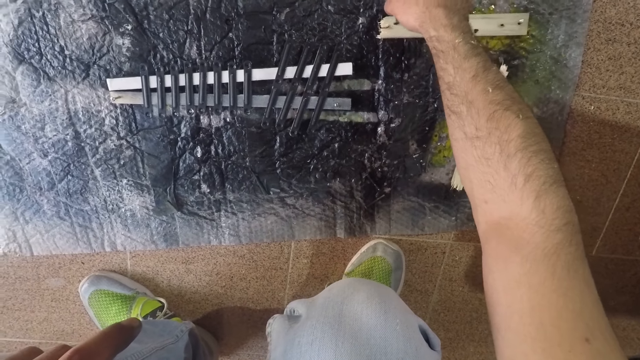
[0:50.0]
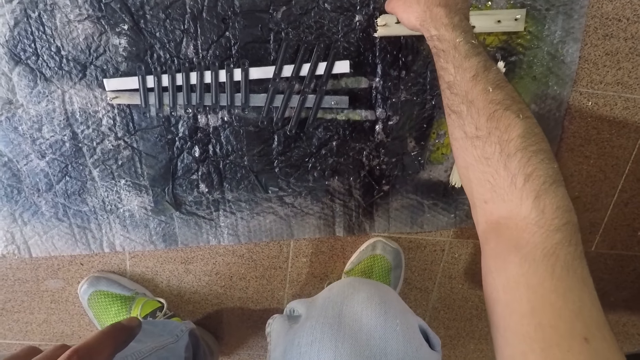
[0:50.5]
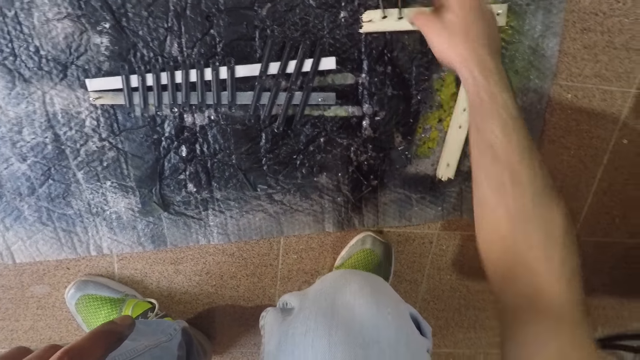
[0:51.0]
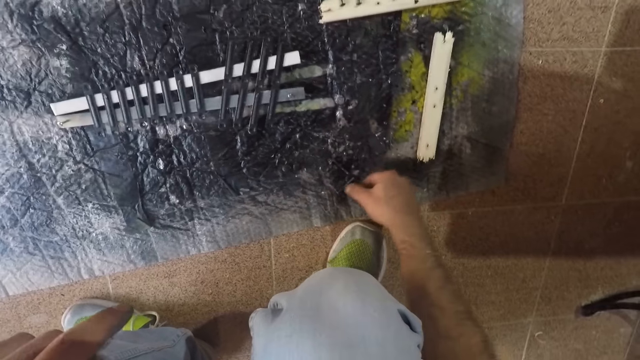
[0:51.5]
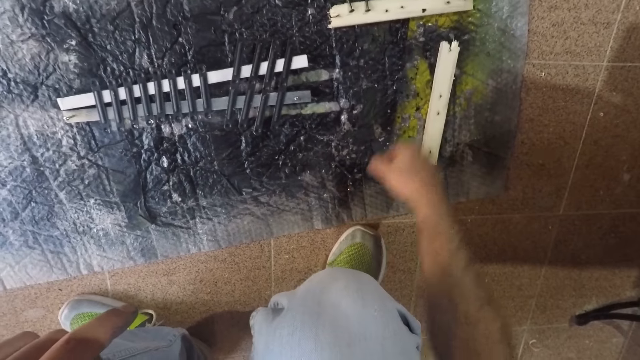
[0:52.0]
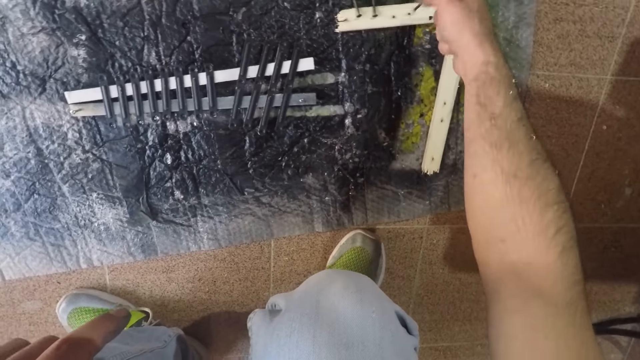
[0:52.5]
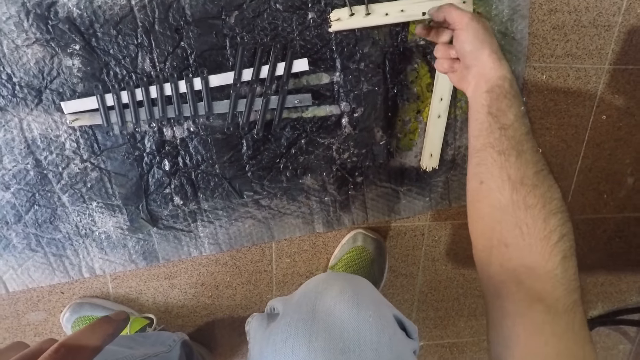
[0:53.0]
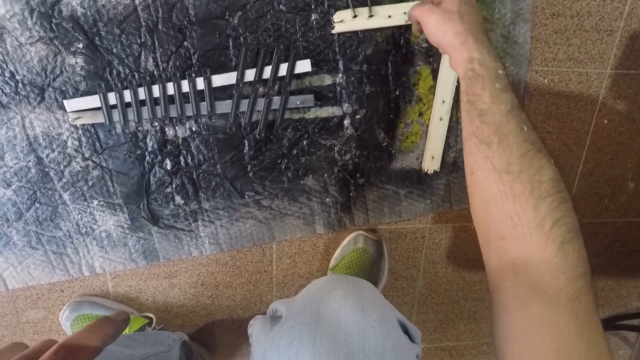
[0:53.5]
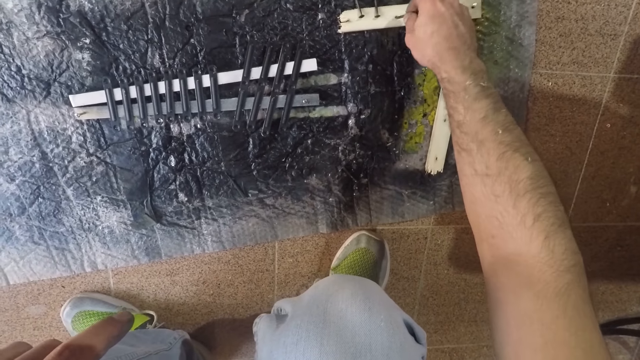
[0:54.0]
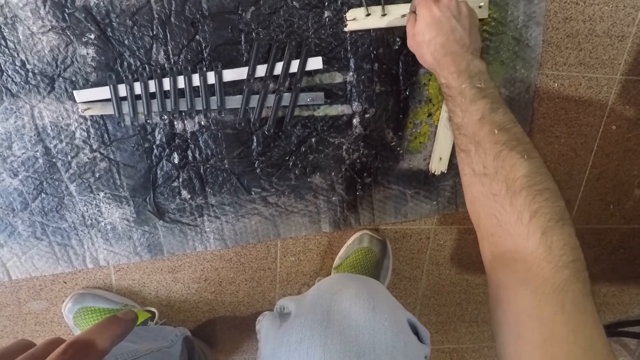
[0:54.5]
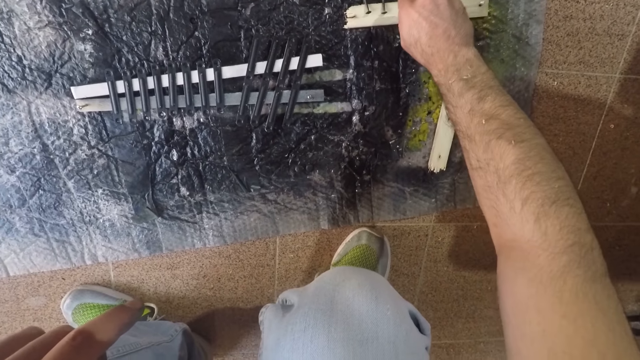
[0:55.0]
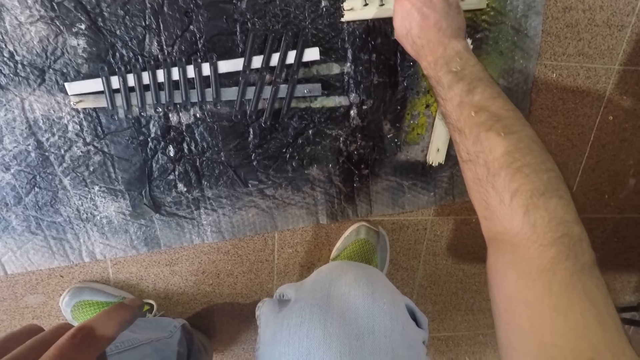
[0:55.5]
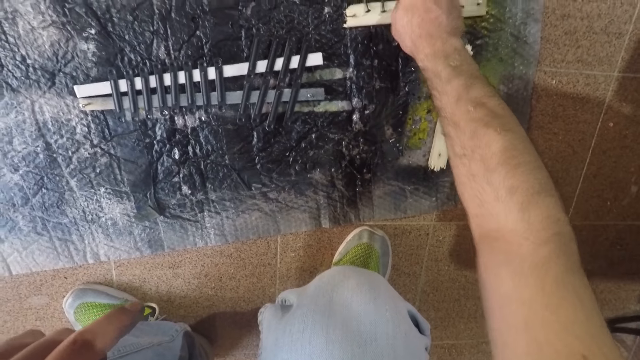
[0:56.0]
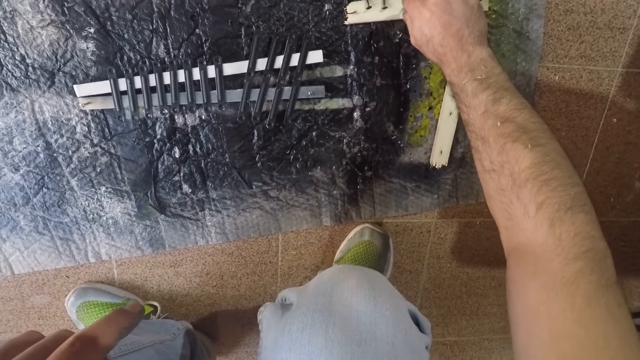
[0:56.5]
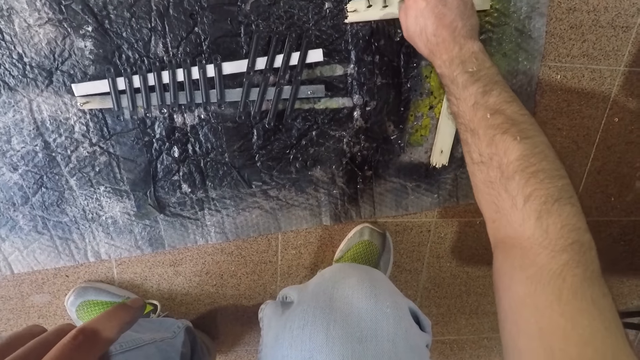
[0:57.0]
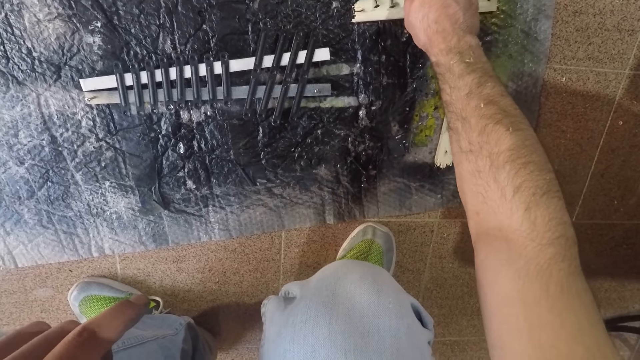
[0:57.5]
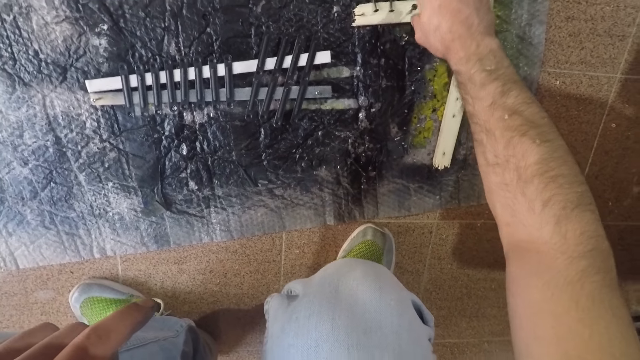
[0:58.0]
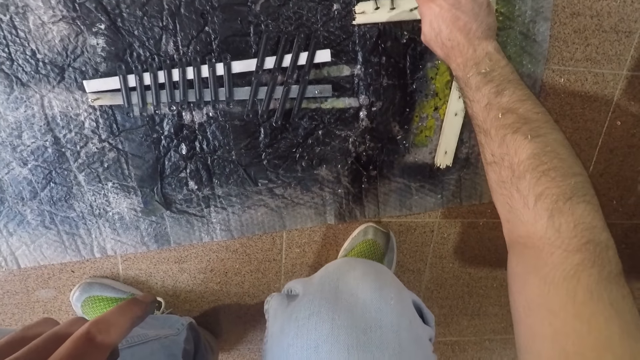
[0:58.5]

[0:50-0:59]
The camera wearer picks up a nail. They put the nail on the stick. They drive the nail in the wood.

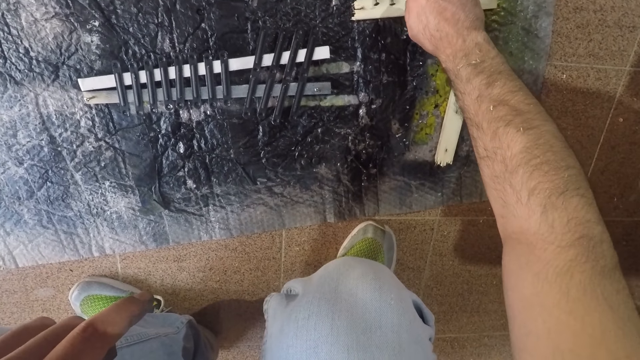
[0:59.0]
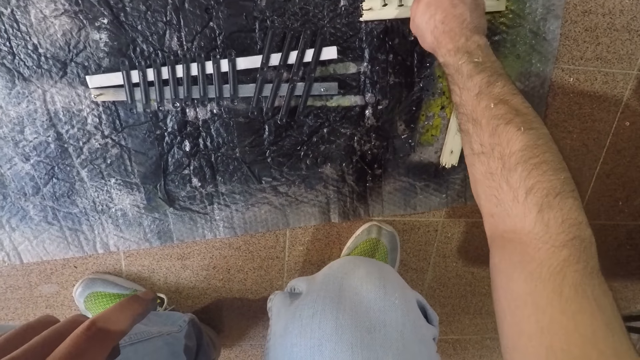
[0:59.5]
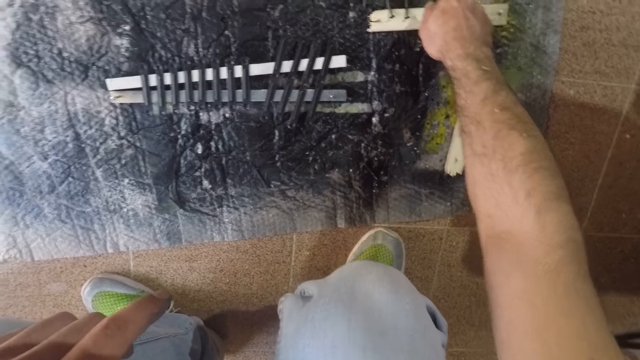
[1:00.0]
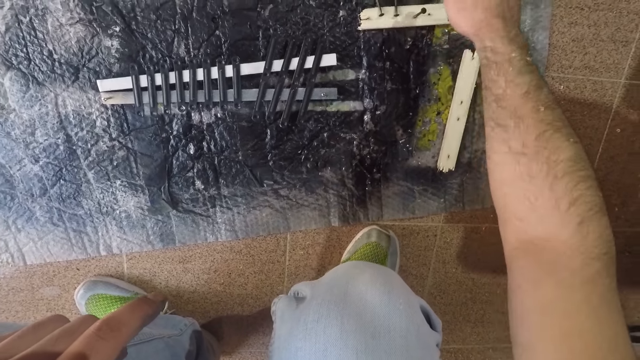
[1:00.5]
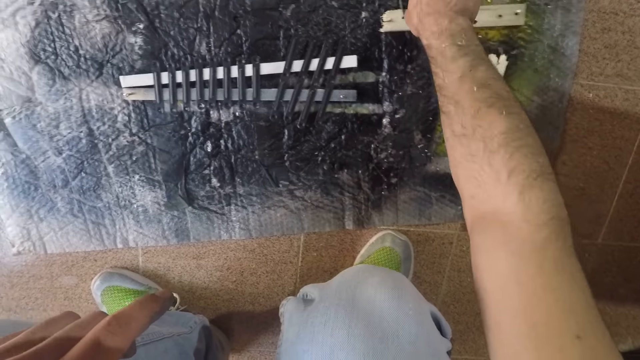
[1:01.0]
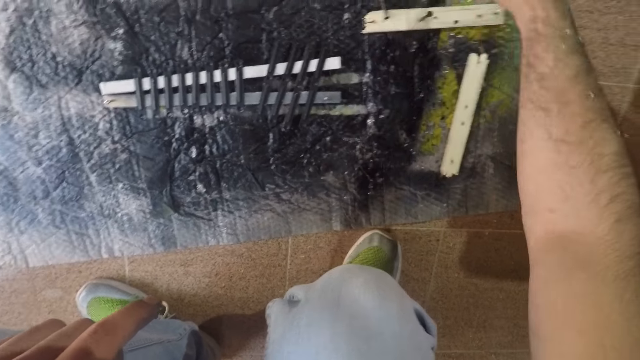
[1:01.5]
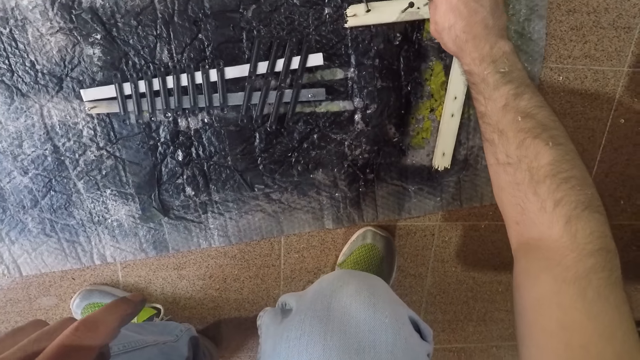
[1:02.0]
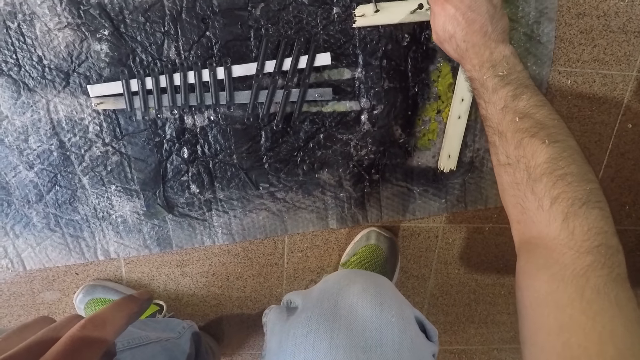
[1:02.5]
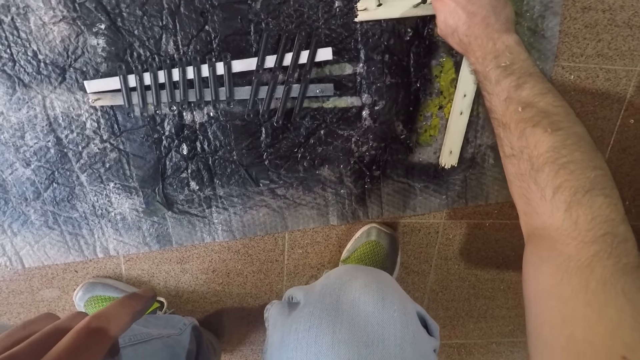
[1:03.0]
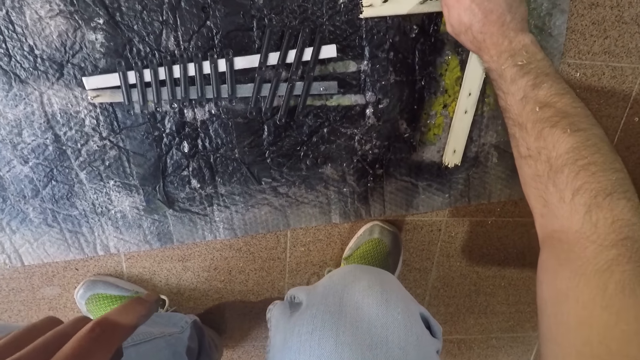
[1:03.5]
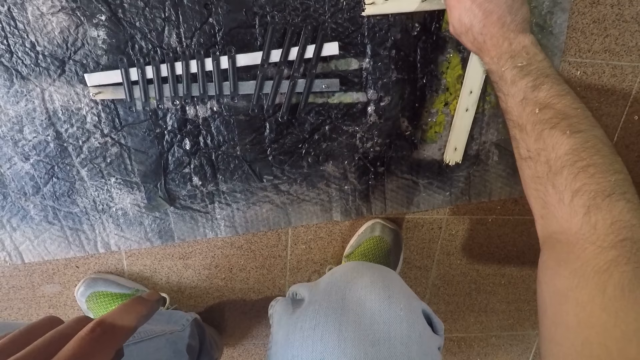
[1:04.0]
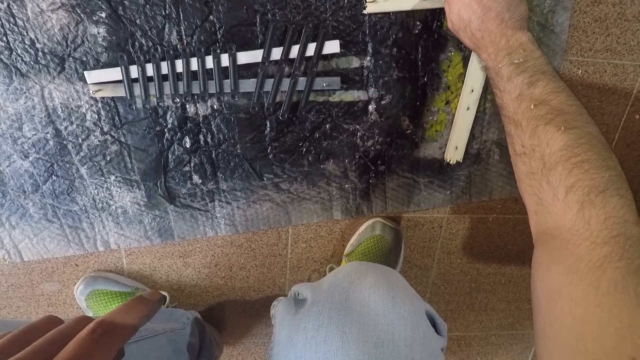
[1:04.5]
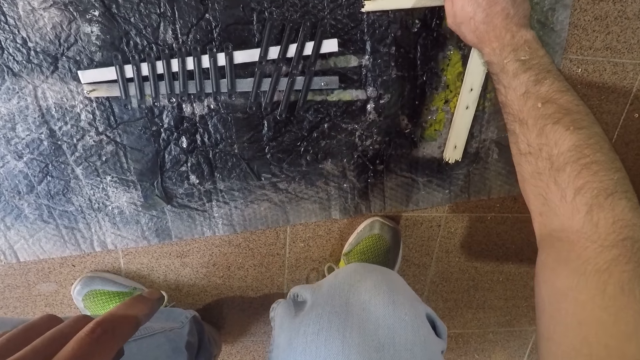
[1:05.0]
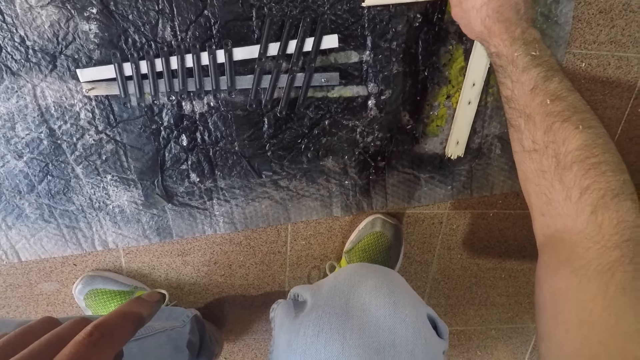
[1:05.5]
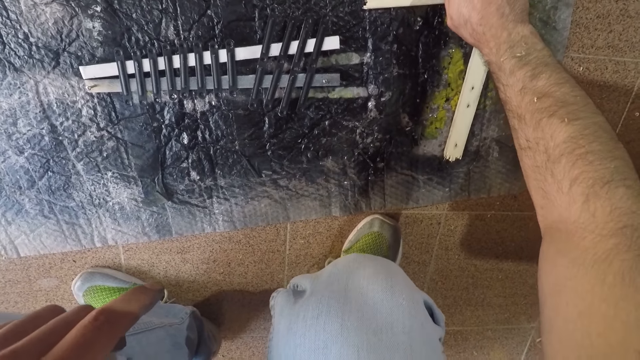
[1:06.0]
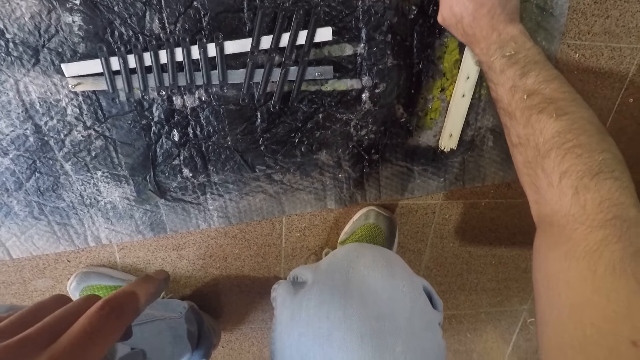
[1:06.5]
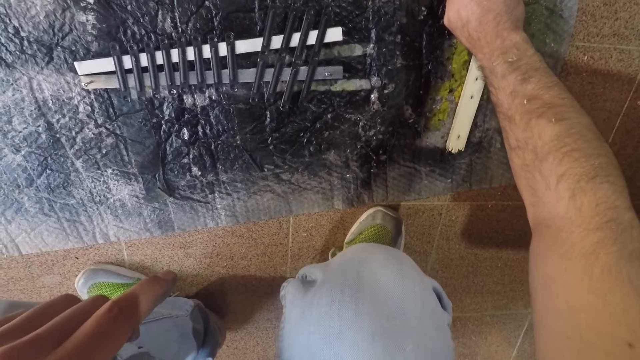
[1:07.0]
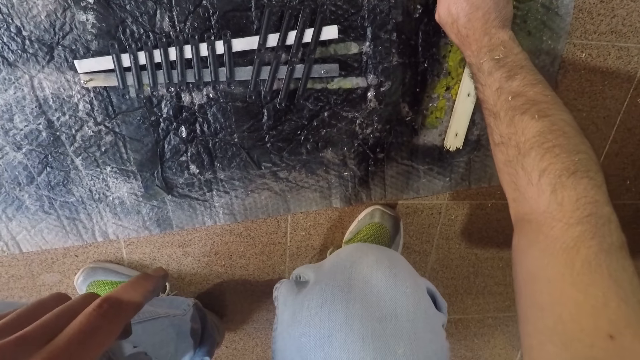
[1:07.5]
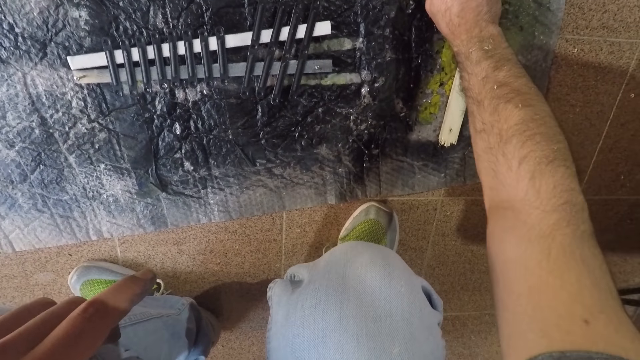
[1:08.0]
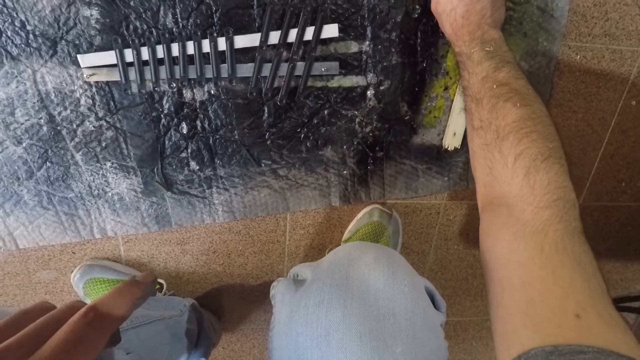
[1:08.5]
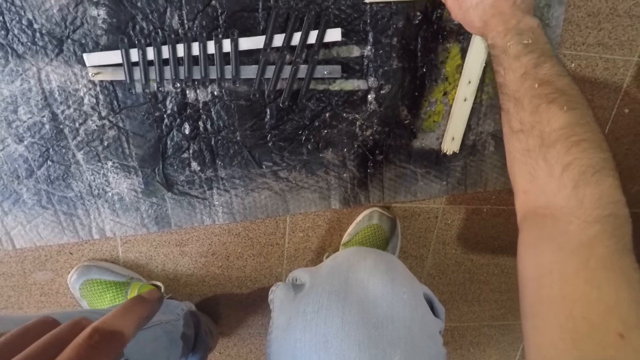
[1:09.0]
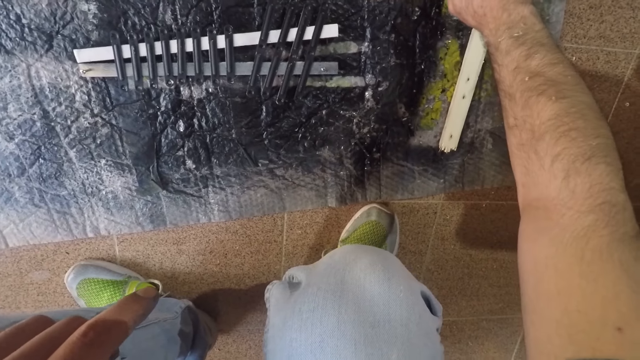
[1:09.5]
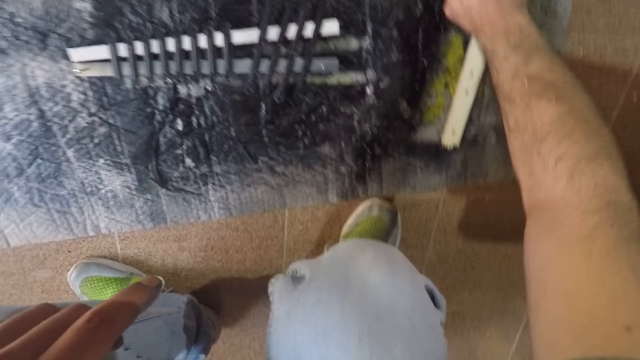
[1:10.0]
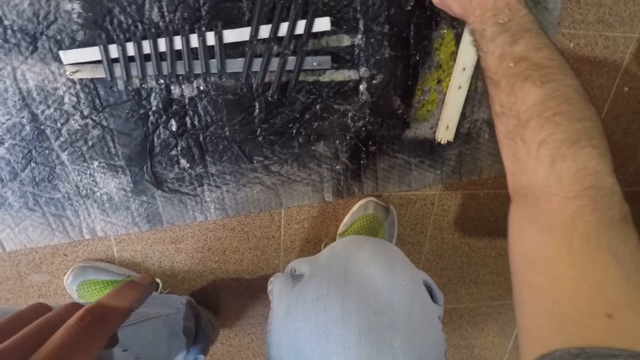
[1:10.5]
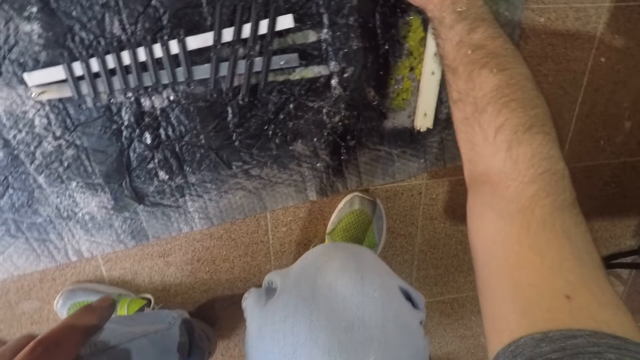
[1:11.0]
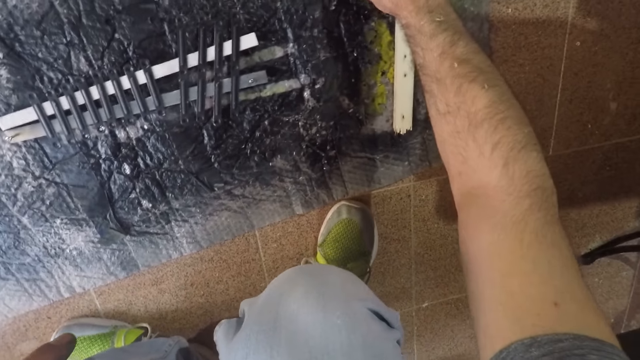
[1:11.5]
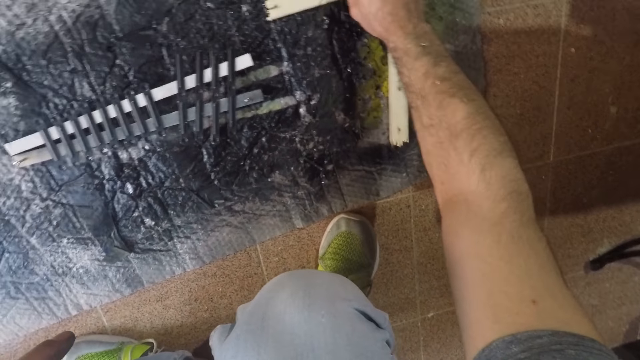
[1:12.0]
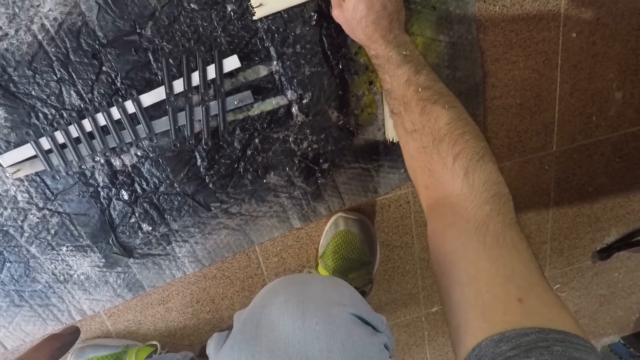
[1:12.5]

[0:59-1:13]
The camera wearer picks up a nail. They drive the nail in the wood.
